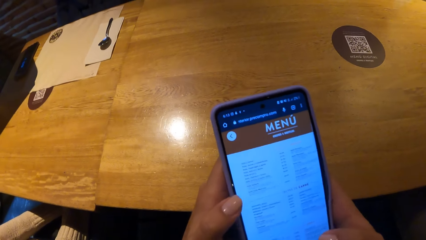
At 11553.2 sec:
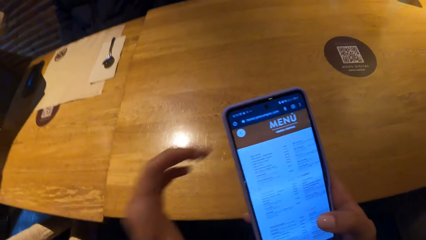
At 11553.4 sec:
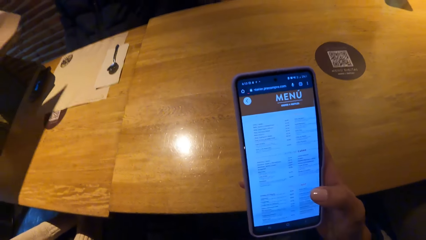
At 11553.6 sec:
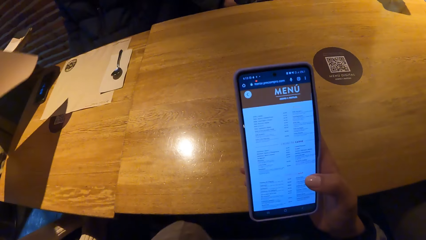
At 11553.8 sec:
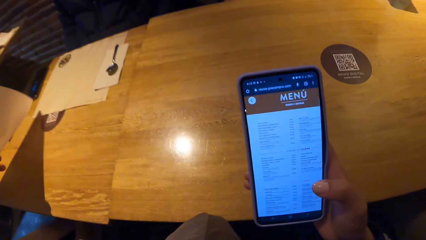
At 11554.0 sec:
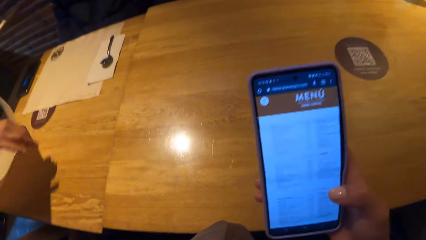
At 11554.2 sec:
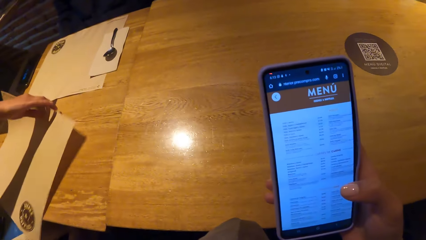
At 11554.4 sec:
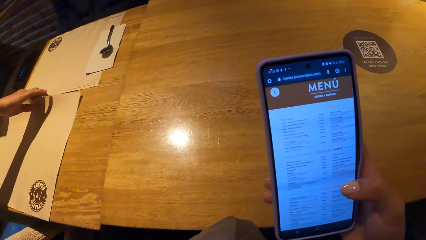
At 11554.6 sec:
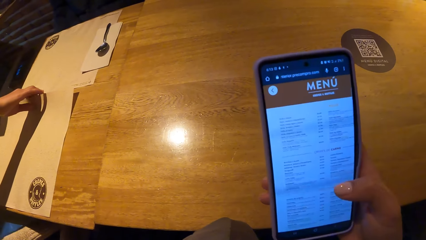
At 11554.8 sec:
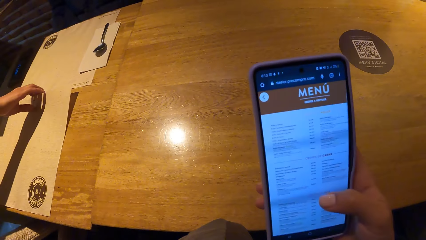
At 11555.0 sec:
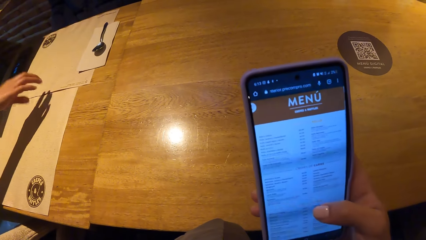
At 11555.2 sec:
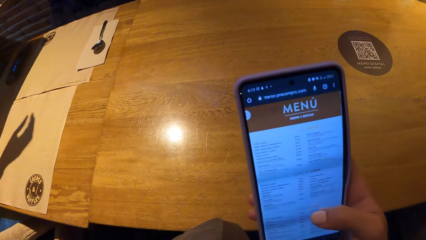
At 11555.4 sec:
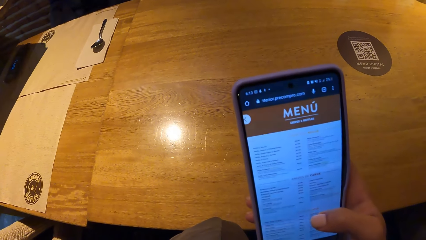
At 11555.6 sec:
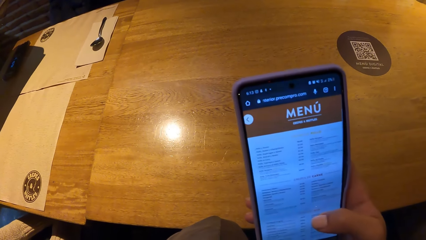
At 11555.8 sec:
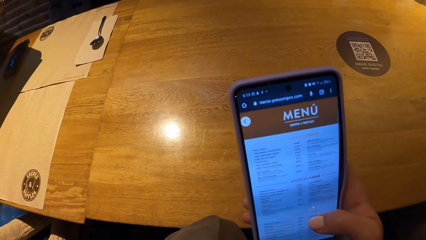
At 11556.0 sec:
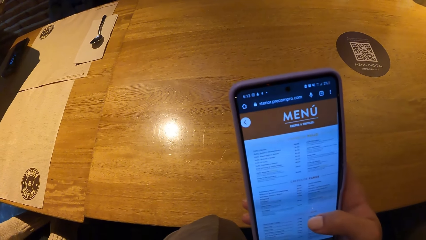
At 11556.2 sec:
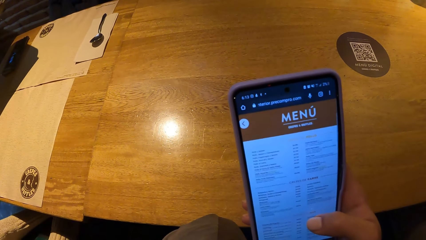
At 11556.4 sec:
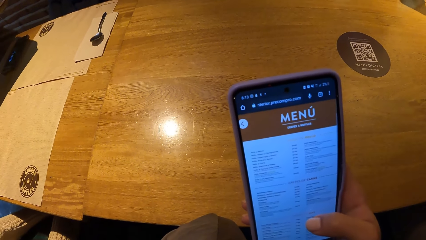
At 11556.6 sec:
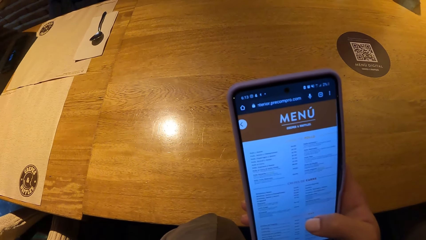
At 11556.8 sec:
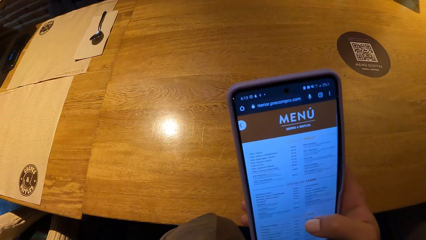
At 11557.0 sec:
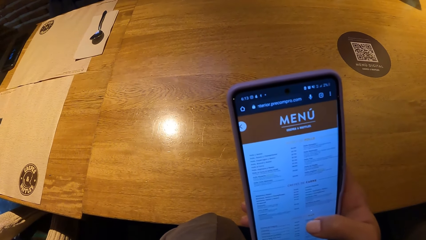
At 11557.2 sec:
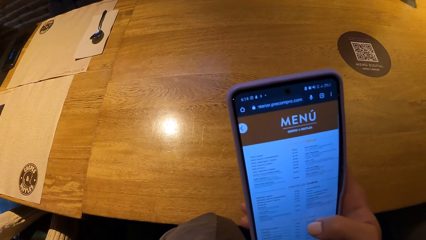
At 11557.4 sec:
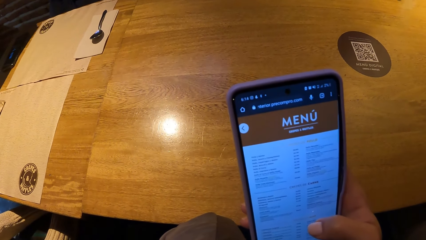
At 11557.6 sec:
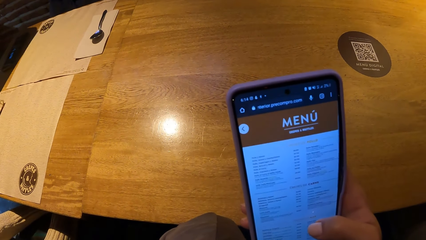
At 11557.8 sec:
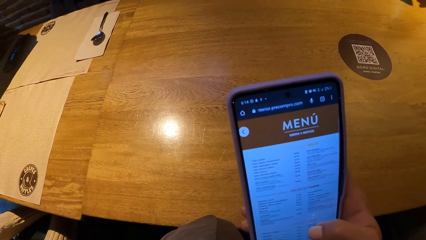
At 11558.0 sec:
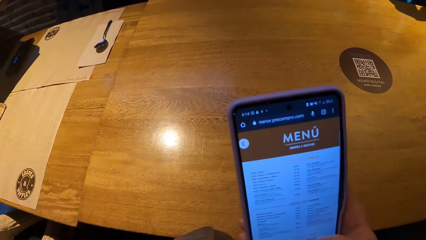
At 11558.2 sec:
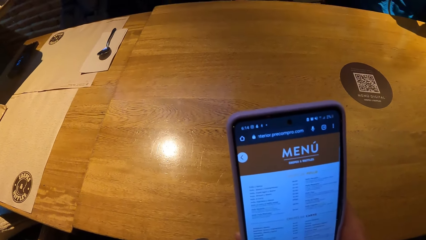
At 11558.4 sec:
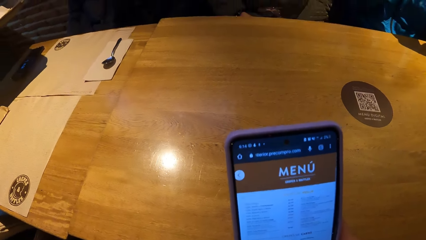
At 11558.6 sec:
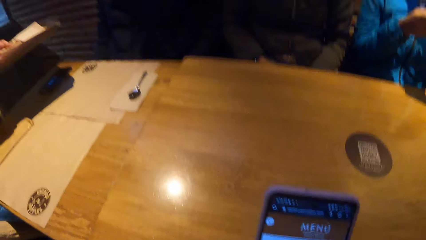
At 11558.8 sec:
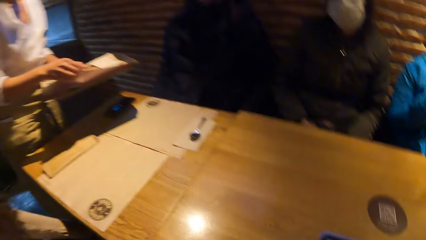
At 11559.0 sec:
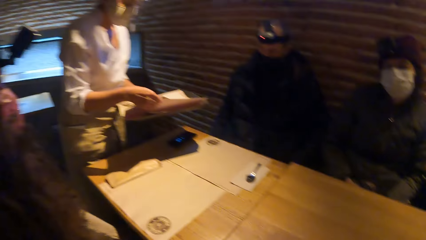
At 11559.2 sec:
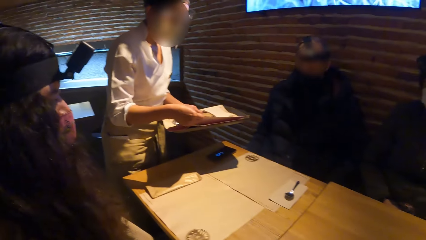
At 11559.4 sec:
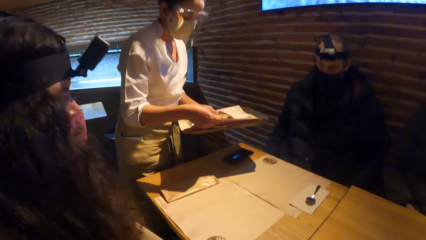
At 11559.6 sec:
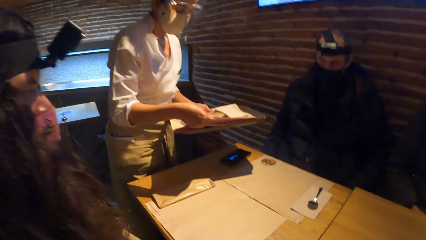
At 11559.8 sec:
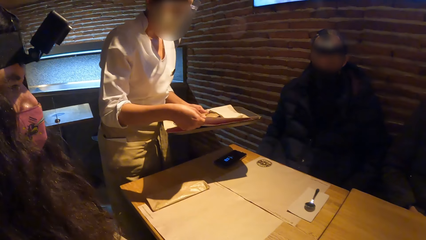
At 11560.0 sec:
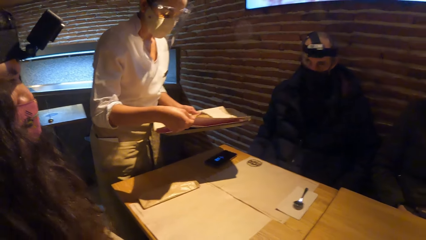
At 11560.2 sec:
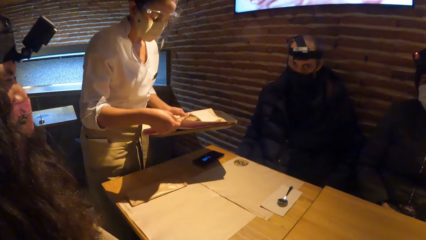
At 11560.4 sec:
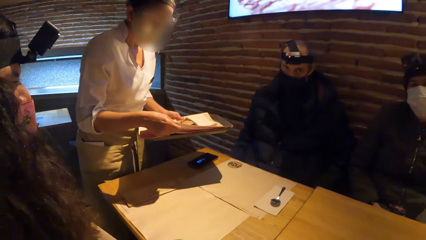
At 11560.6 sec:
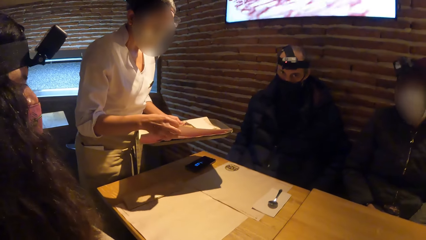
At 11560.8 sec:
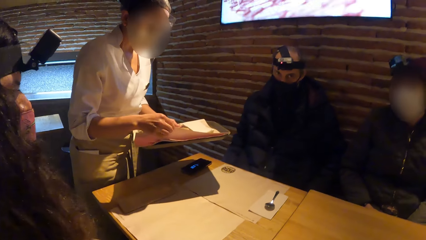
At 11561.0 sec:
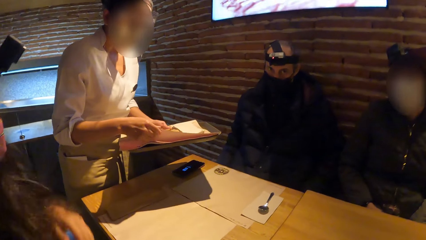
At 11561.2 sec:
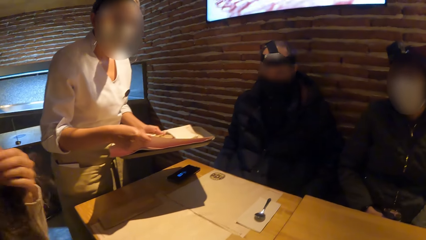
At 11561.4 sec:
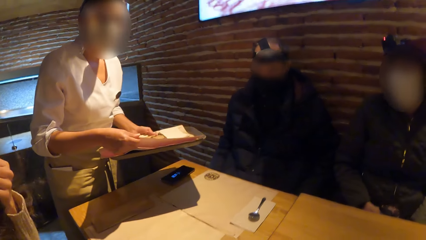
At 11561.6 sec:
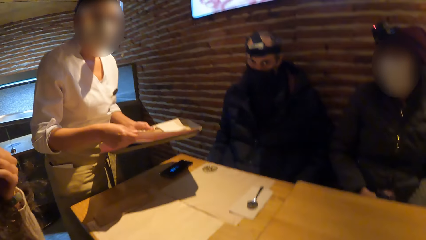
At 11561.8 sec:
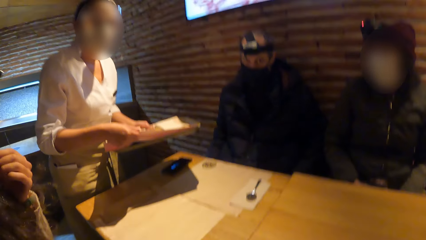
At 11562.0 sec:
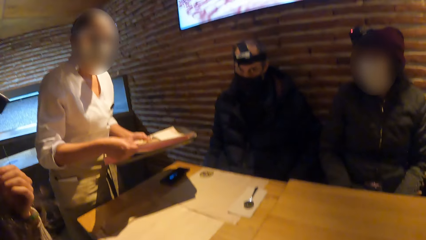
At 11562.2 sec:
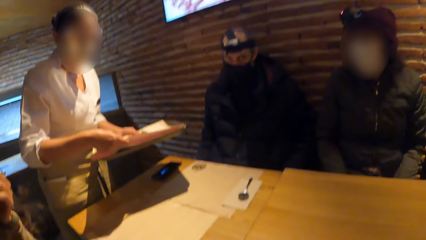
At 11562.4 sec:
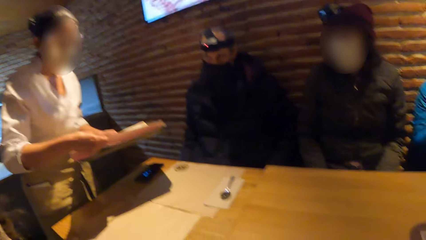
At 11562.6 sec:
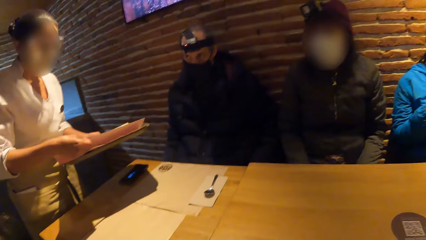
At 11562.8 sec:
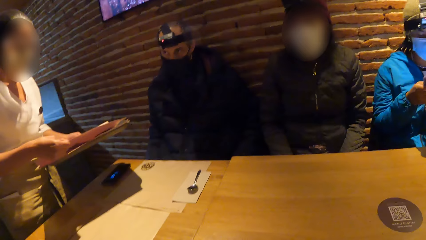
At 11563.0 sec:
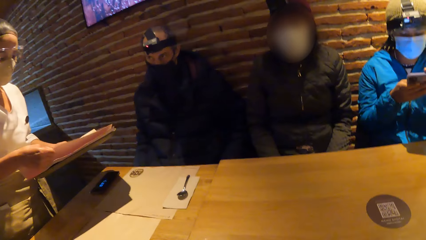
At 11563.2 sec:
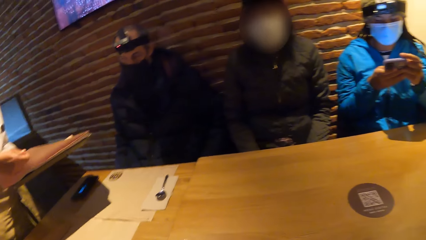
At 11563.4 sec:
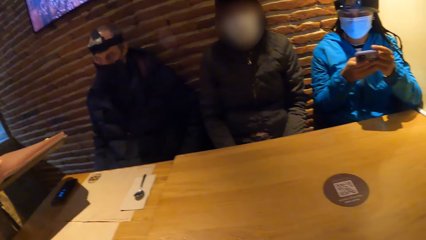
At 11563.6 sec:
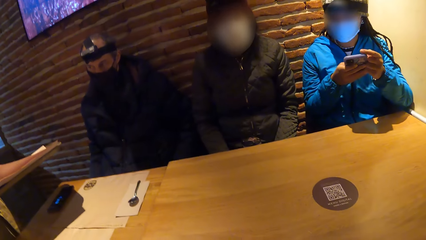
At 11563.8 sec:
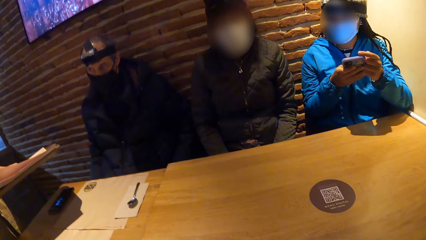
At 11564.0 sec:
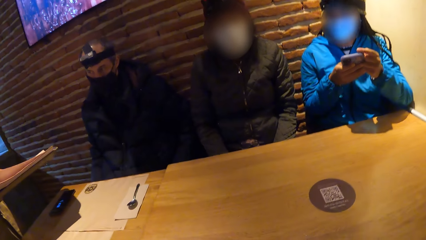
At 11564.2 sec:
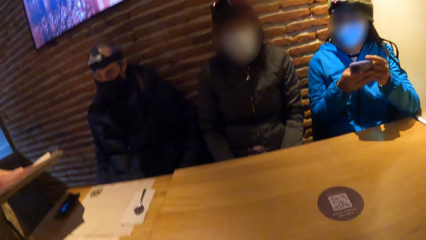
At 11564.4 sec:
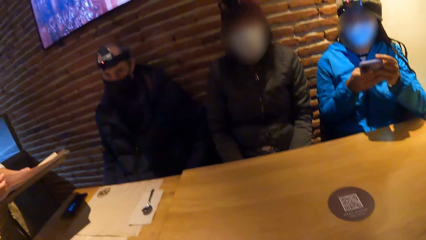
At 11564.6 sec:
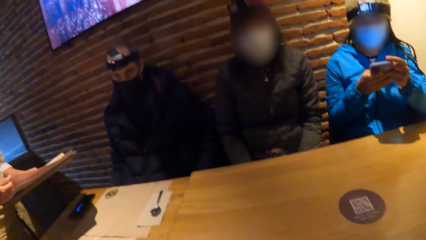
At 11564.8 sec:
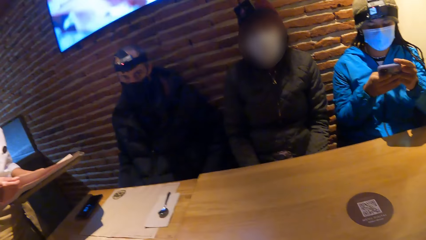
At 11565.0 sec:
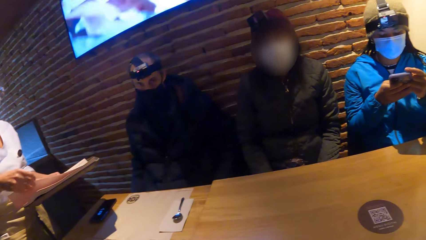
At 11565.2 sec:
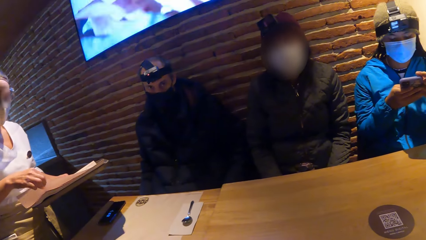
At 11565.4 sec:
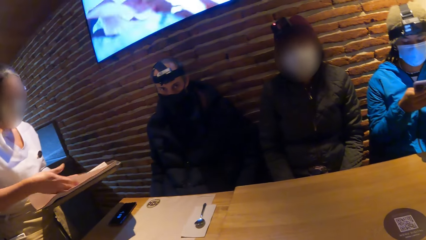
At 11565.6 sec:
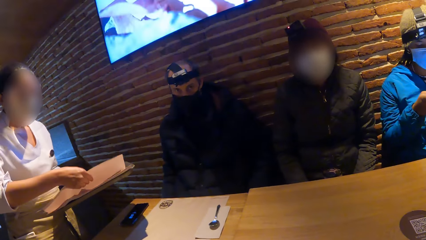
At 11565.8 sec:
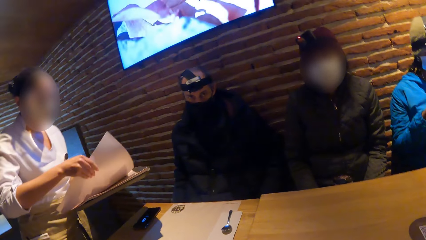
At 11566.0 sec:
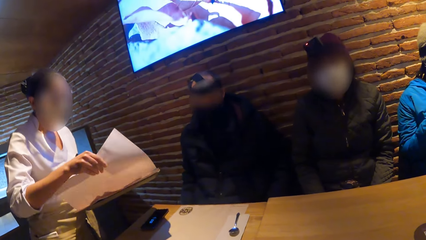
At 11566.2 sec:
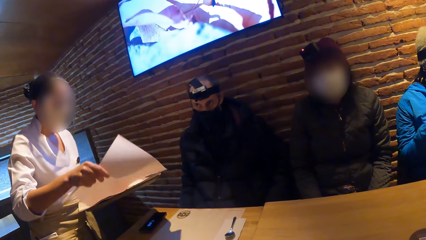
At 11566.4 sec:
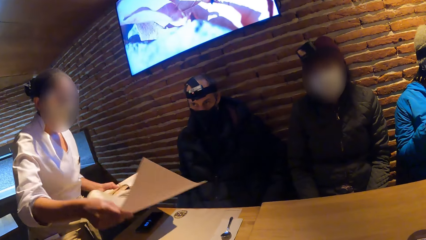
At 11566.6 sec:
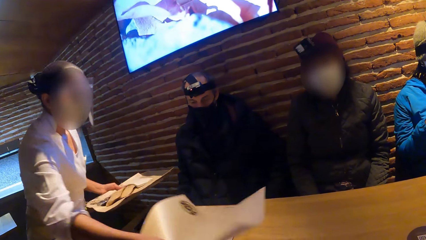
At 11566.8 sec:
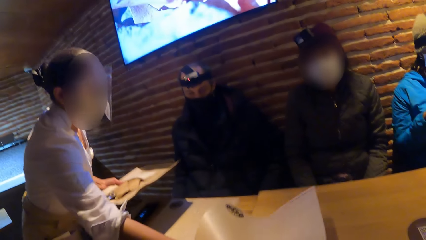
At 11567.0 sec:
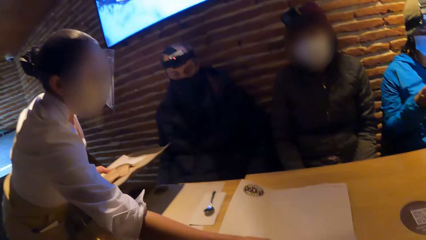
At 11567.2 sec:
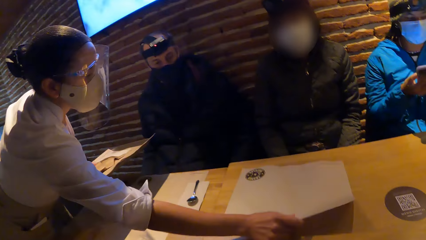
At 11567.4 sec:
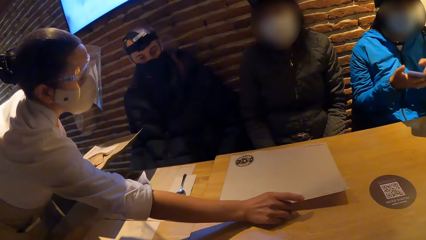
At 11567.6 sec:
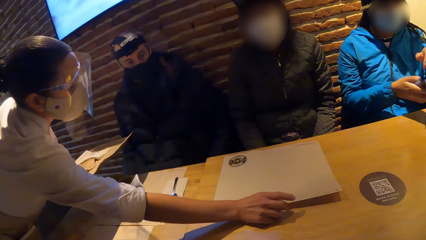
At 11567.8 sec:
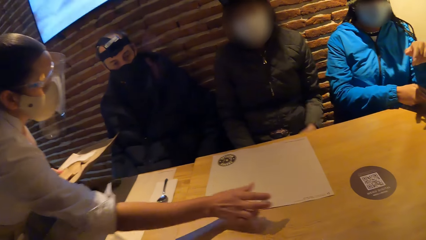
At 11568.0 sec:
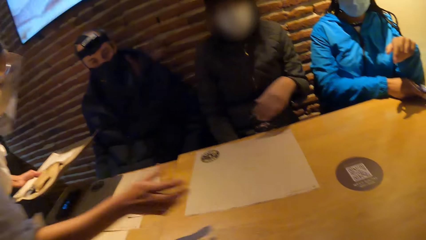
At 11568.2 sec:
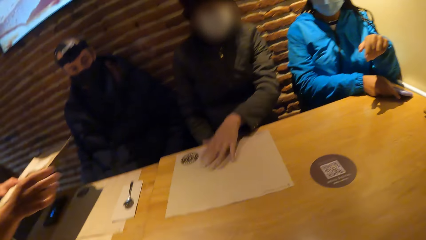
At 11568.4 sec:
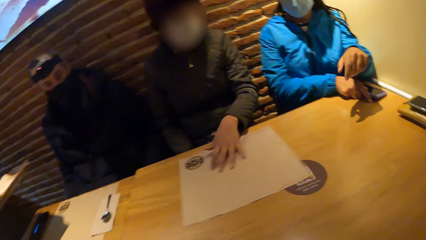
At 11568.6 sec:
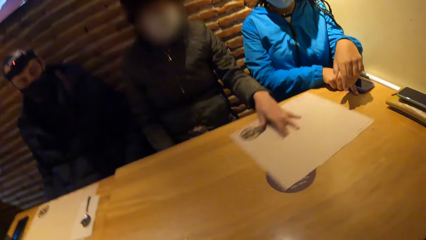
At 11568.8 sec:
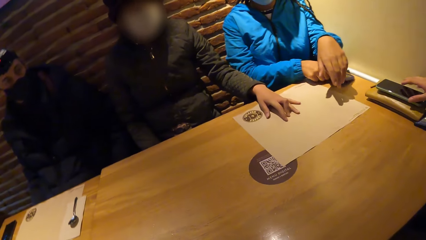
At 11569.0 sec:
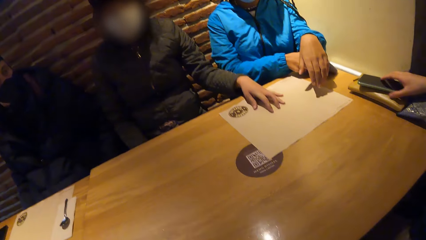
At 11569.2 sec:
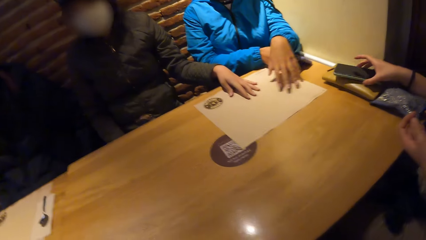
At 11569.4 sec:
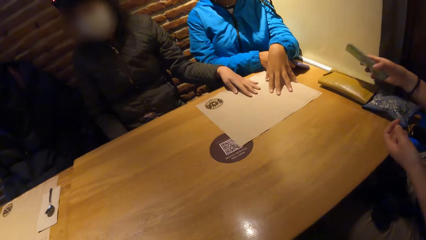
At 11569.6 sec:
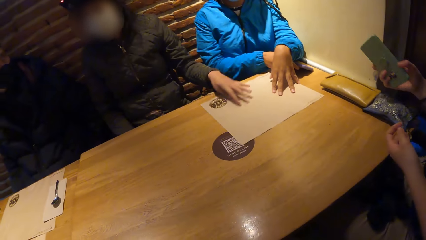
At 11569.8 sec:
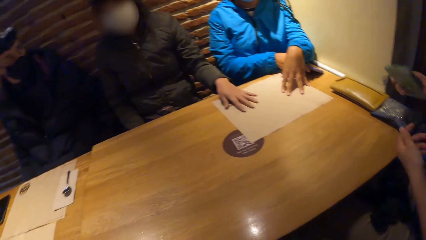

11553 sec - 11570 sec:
The waiter places a table mat on the table with her right hand. She places a table mat on the table repeatedly. A woman moves the table mat on the table with her left hand.
